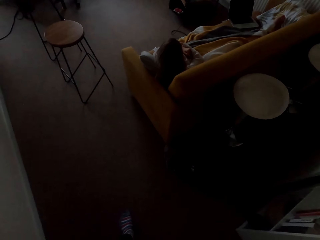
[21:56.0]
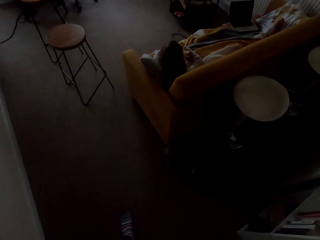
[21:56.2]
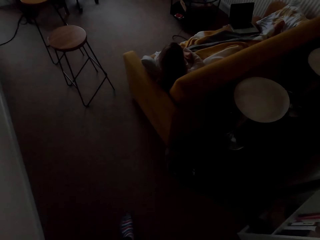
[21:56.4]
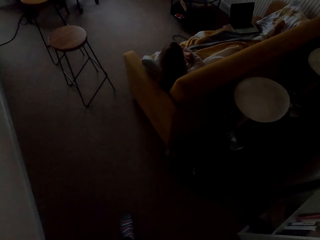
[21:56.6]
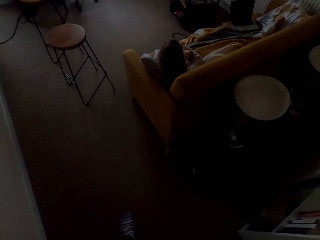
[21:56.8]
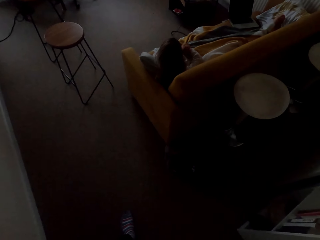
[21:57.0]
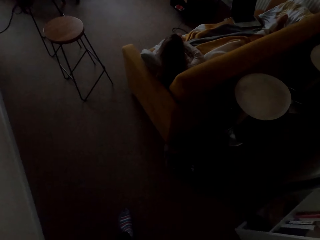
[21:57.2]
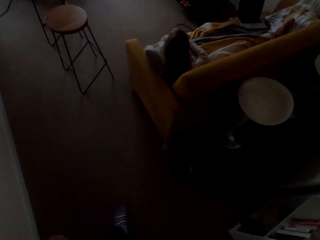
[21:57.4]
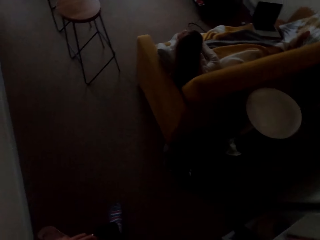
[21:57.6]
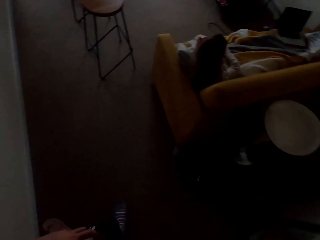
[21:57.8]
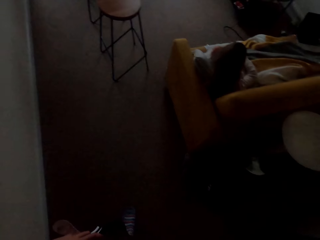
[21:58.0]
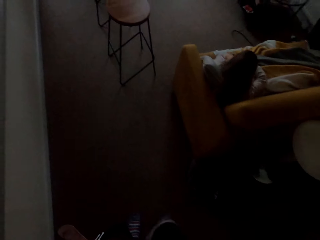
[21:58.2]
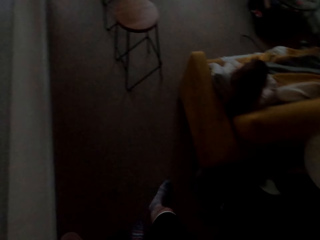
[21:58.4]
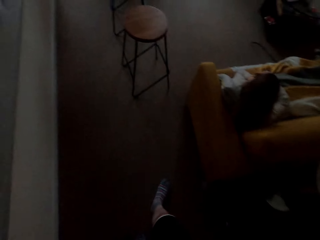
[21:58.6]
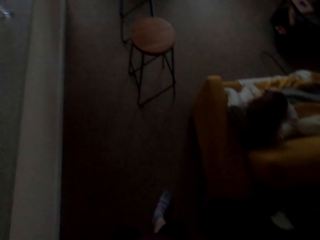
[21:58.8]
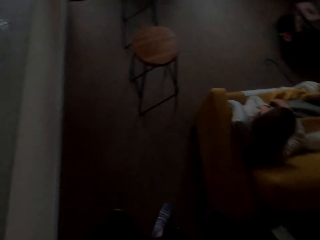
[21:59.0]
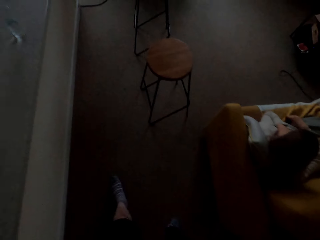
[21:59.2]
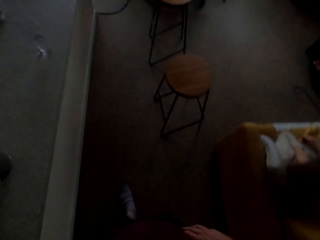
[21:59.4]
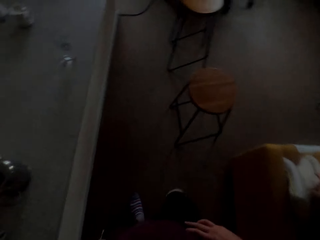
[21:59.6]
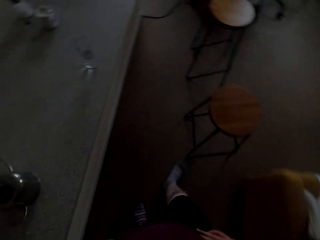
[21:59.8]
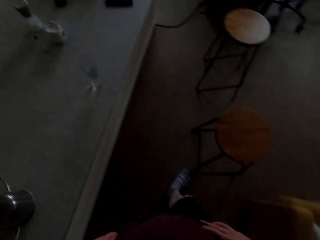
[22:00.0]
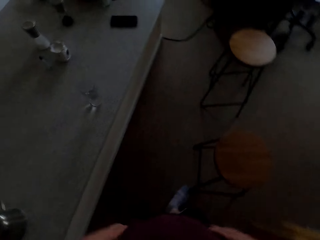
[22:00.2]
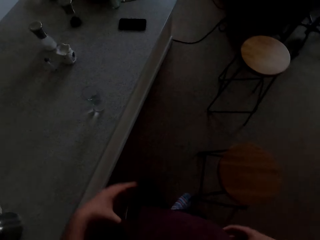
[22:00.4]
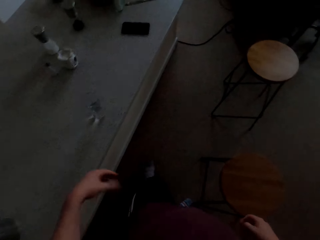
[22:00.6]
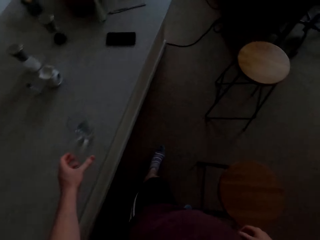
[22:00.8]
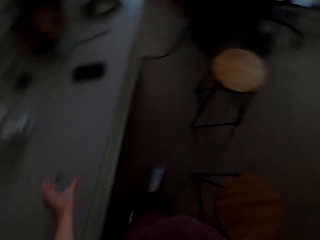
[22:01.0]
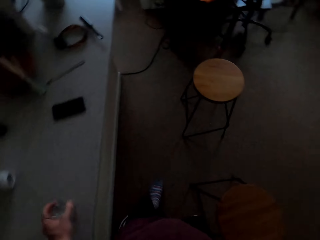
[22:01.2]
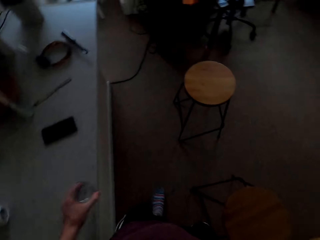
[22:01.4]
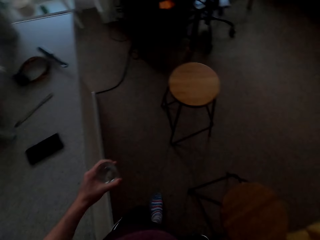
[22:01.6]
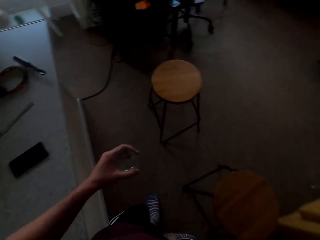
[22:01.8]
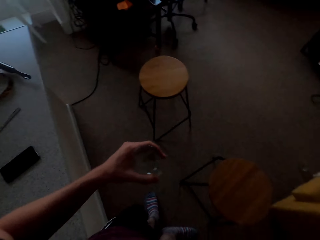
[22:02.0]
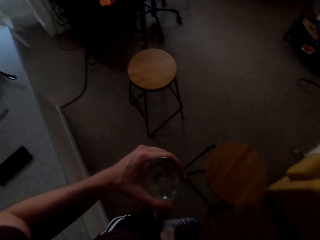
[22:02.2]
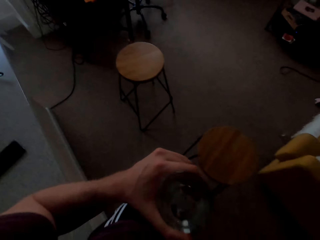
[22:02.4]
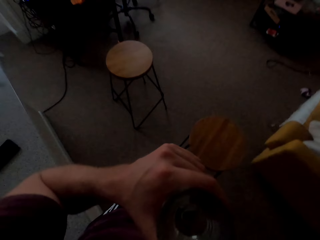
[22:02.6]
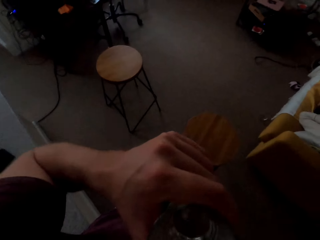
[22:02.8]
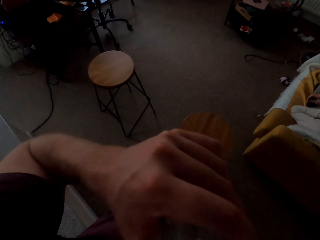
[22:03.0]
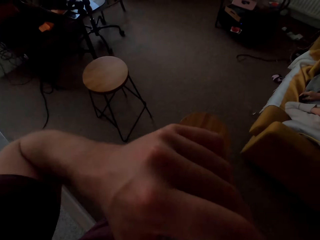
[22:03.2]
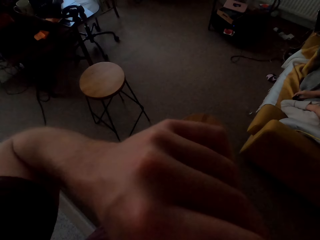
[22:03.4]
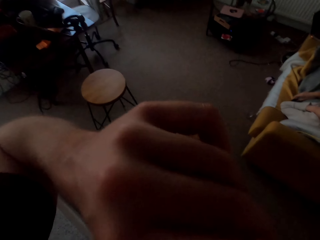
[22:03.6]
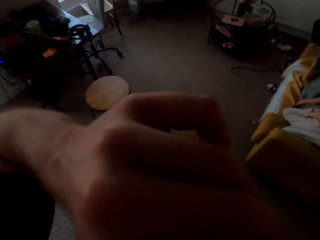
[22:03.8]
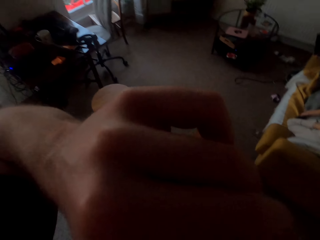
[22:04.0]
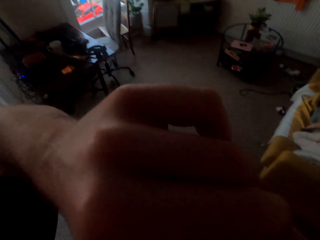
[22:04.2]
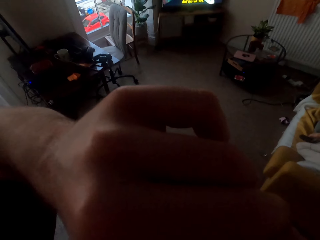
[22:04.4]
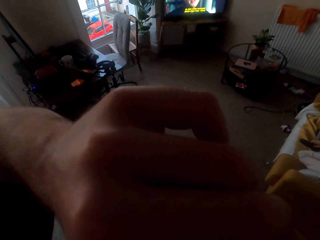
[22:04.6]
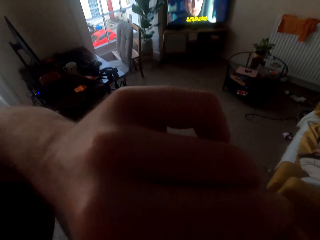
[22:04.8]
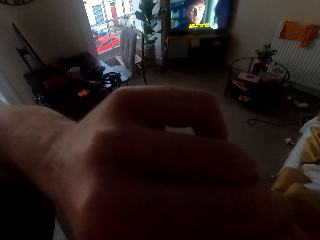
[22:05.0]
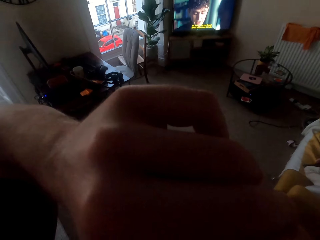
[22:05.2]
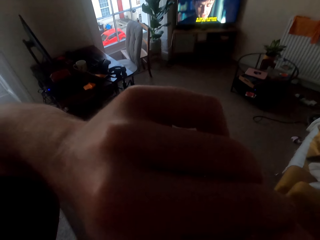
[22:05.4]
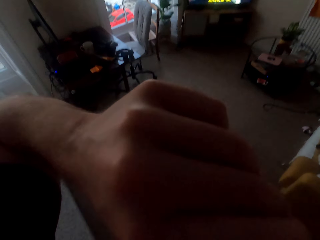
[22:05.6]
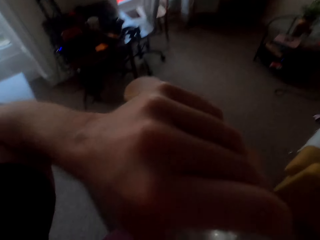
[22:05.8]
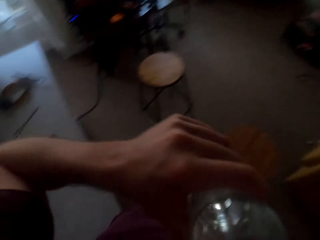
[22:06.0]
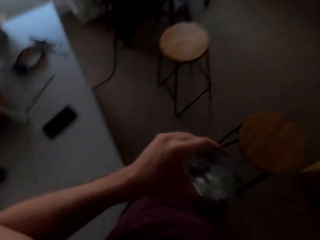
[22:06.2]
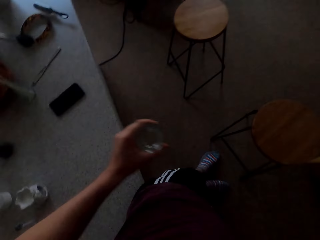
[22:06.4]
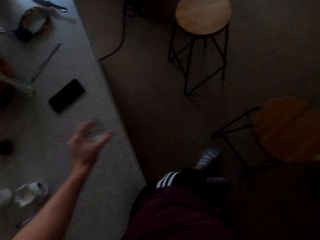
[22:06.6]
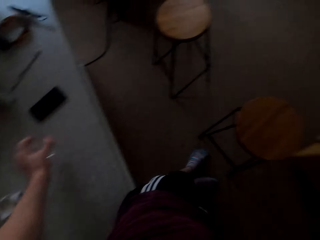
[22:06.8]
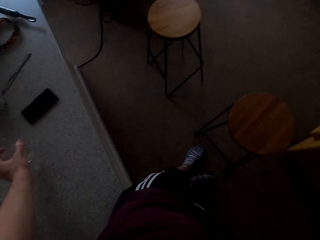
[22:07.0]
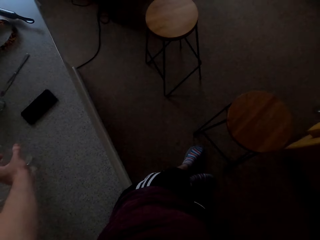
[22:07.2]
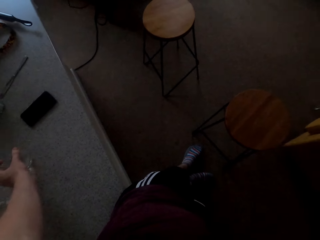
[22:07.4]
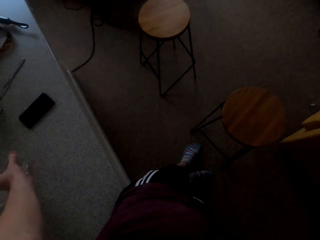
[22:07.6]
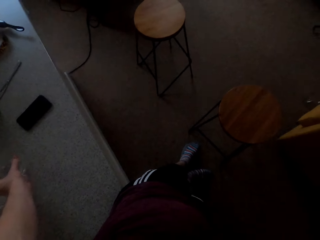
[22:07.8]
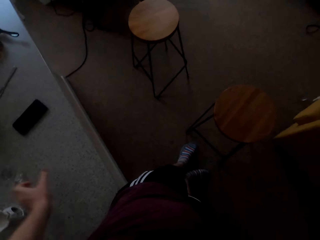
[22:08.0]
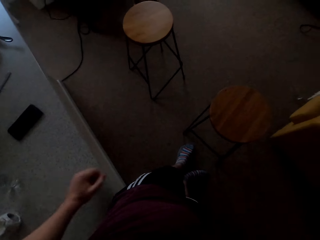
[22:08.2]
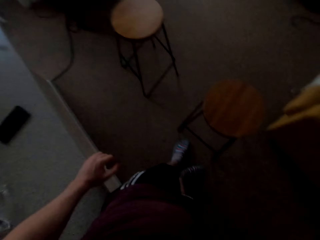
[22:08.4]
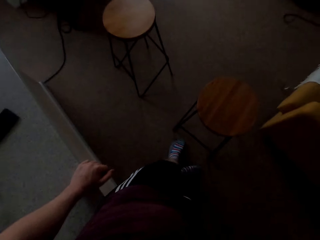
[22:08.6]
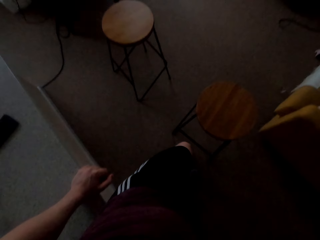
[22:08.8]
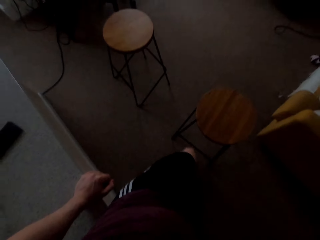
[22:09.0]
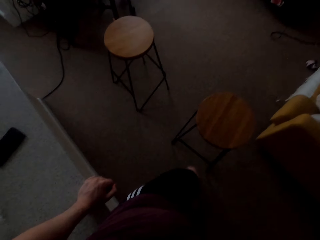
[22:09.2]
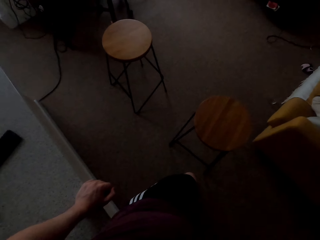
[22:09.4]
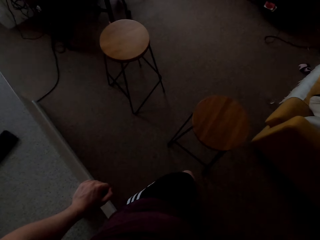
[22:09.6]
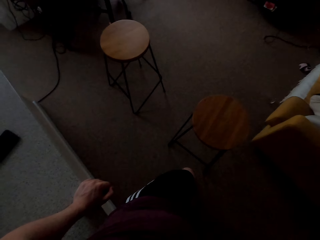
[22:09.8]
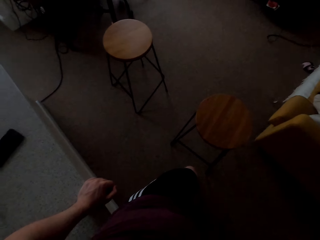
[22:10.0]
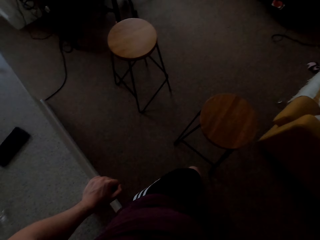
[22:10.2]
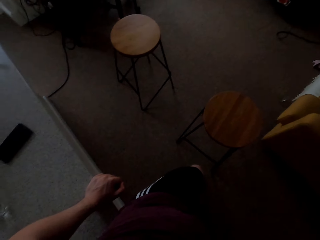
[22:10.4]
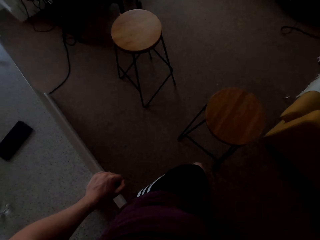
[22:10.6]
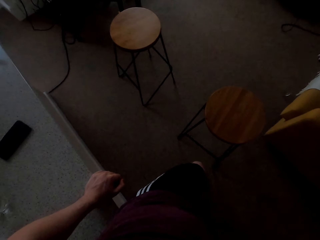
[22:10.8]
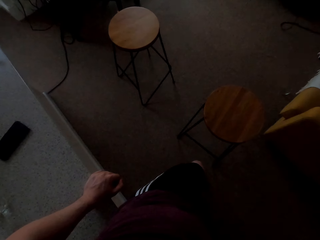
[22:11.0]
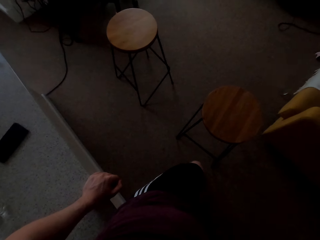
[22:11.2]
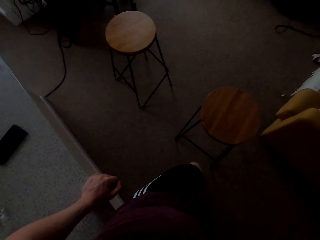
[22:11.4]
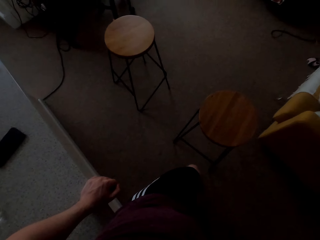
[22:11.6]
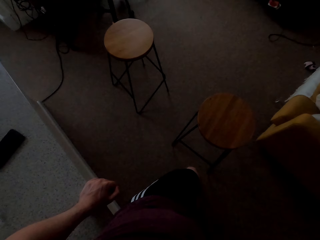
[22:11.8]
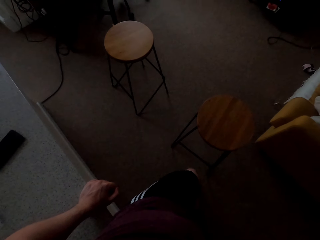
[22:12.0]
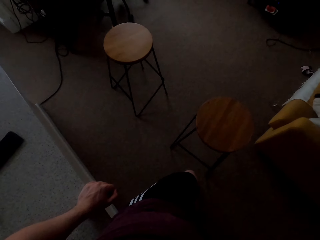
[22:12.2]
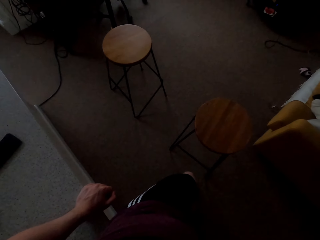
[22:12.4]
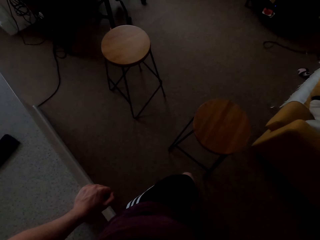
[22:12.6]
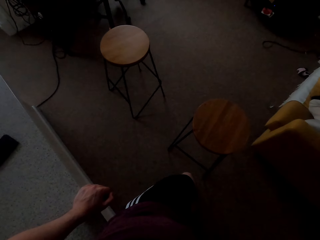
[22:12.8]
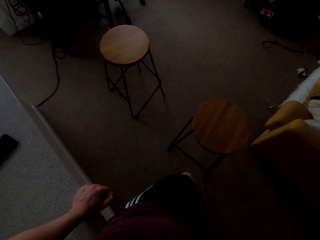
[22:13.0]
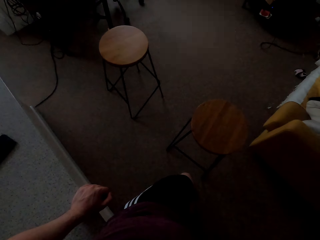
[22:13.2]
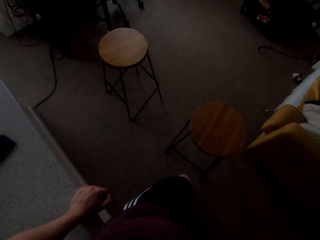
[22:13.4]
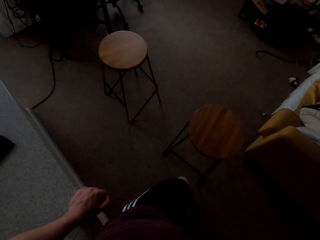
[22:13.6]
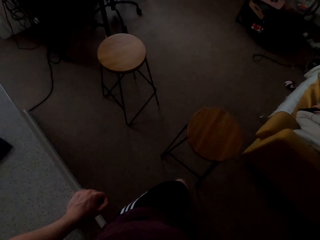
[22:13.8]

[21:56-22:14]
The camera wearer walks around. They pick up a glass of water. They drink the glass of water. They put the glass on the kitchen counter.

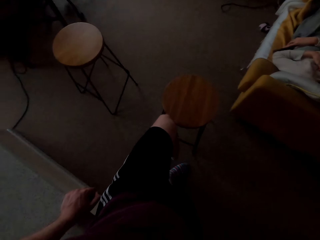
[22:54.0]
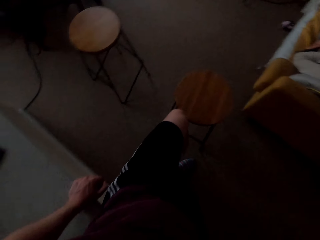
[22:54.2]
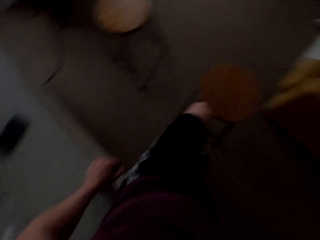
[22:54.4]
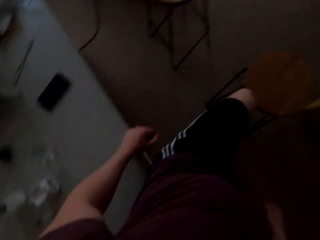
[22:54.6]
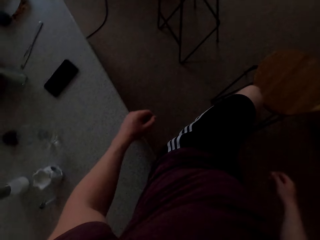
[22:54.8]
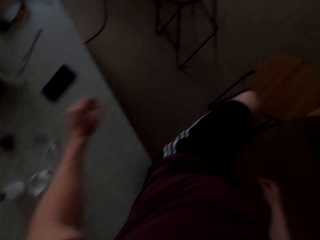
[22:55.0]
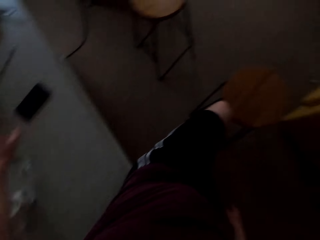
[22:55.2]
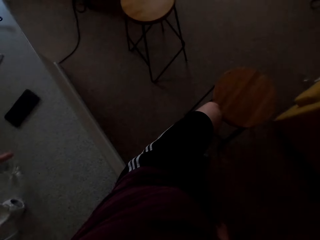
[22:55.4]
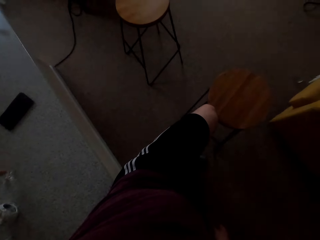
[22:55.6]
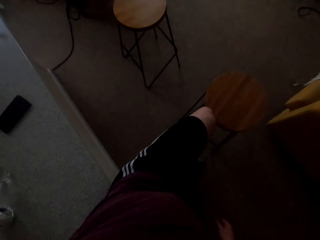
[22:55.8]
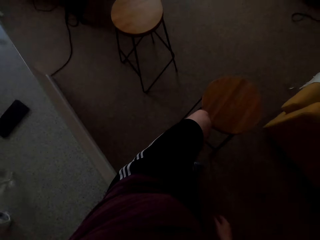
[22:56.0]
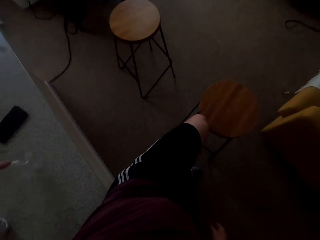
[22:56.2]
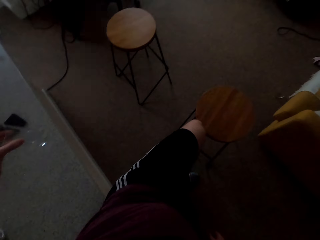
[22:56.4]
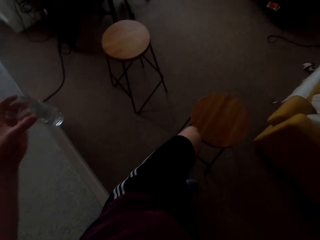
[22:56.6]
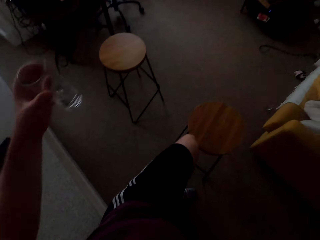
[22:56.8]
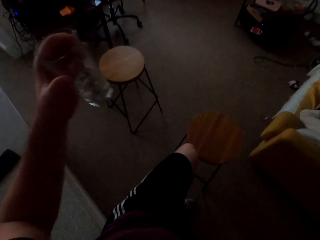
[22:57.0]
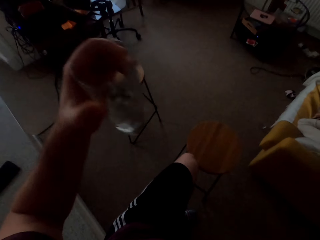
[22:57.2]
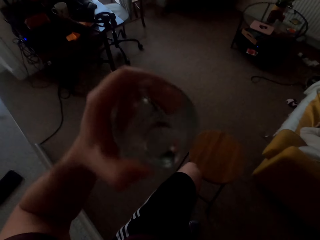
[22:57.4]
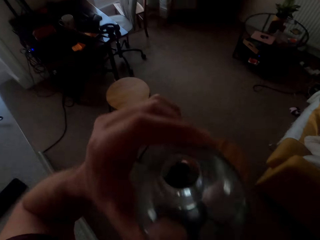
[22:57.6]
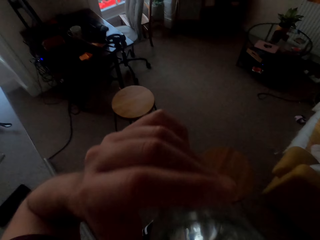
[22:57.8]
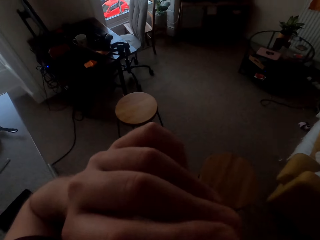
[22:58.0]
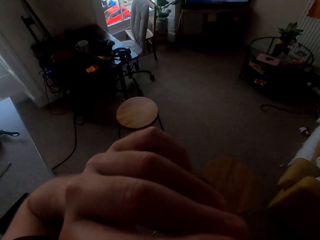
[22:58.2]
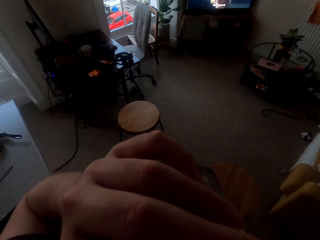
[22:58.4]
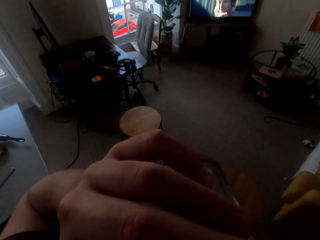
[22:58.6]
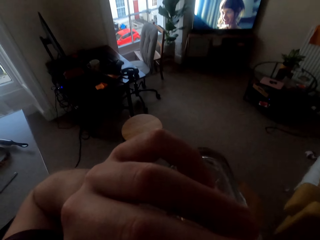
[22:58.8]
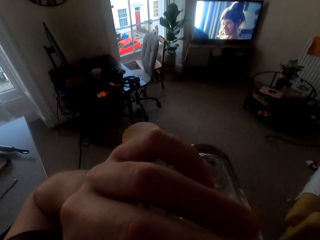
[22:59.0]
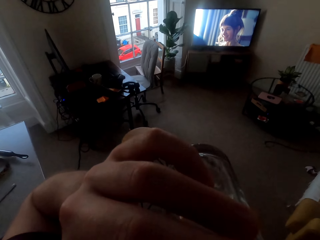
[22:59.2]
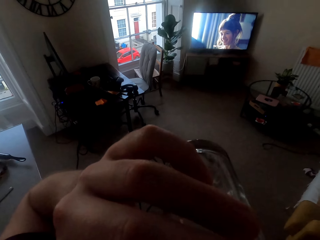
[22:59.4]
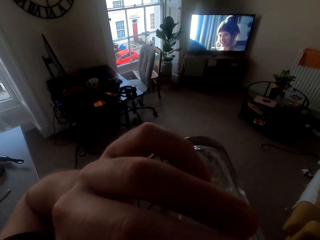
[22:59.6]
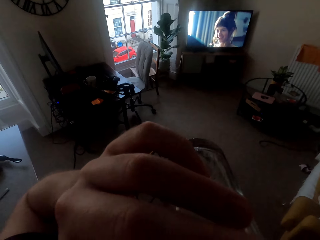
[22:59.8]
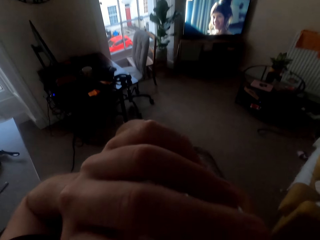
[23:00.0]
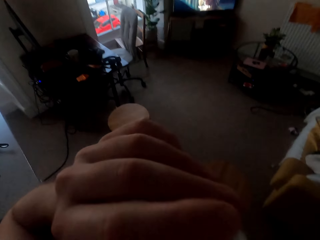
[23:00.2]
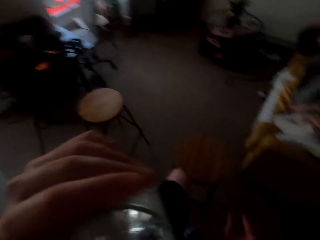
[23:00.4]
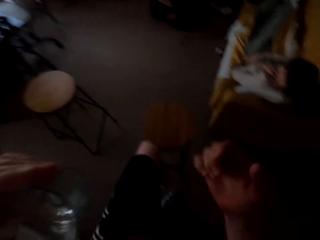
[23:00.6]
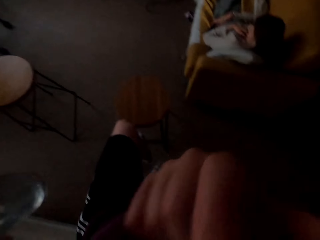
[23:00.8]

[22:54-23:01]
The camera wearer picks up a glass of water. They drink the glass of water.
